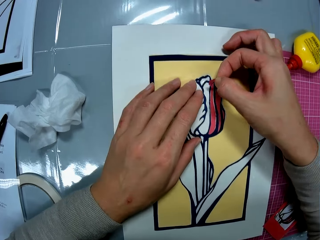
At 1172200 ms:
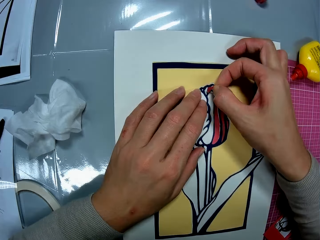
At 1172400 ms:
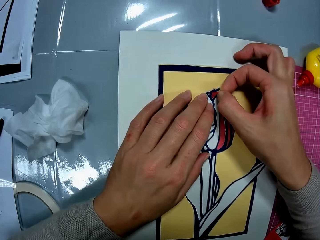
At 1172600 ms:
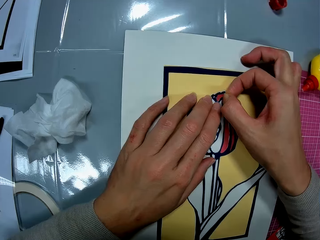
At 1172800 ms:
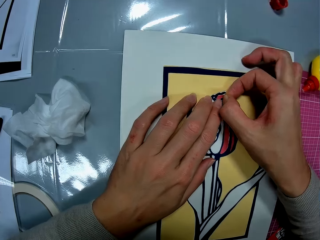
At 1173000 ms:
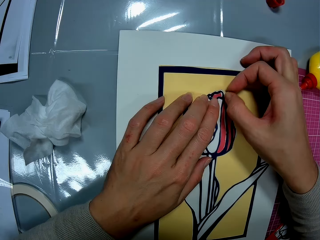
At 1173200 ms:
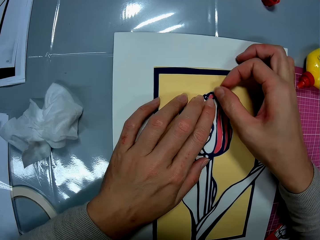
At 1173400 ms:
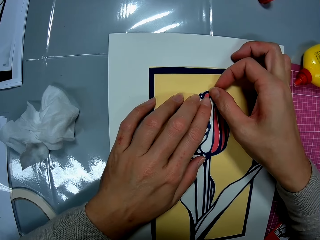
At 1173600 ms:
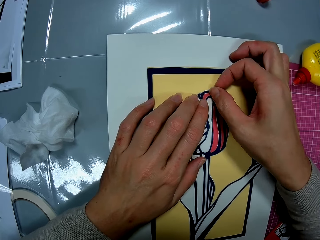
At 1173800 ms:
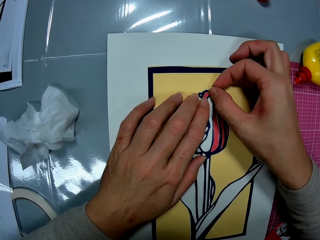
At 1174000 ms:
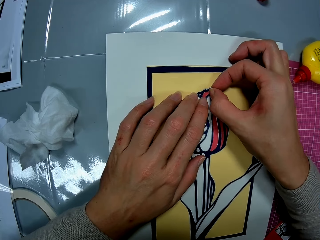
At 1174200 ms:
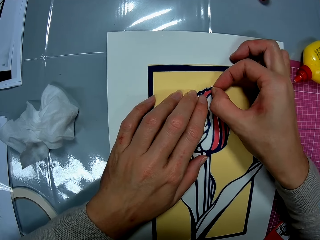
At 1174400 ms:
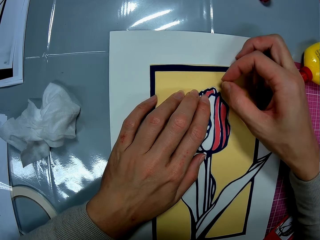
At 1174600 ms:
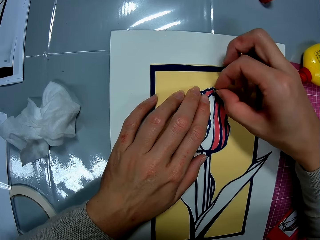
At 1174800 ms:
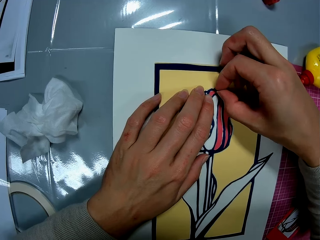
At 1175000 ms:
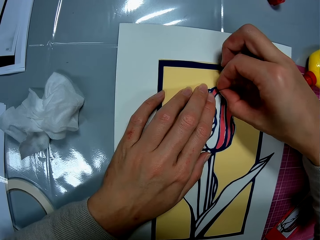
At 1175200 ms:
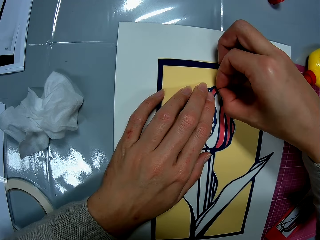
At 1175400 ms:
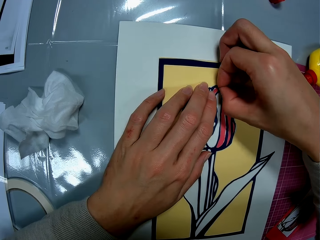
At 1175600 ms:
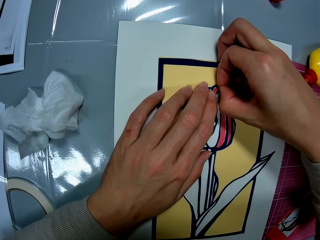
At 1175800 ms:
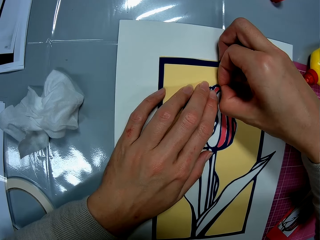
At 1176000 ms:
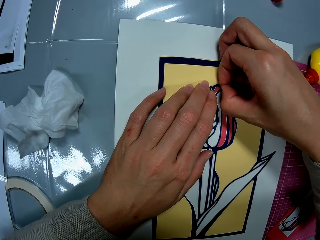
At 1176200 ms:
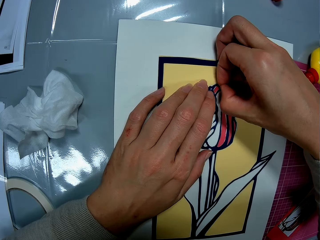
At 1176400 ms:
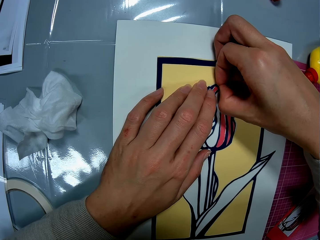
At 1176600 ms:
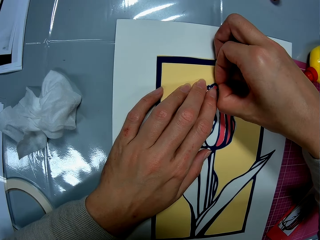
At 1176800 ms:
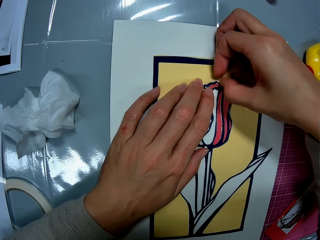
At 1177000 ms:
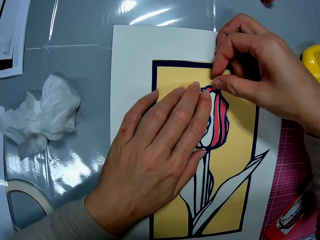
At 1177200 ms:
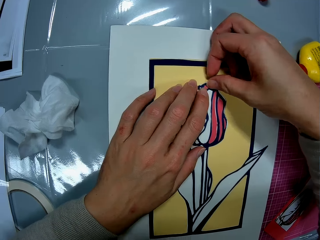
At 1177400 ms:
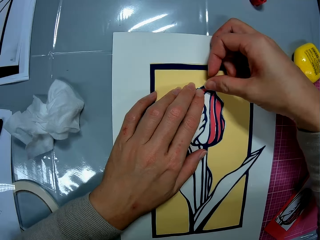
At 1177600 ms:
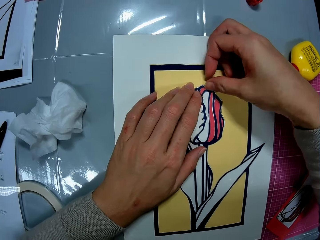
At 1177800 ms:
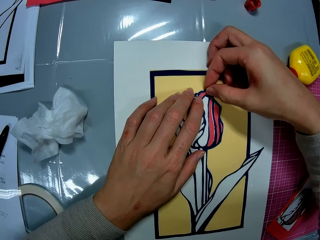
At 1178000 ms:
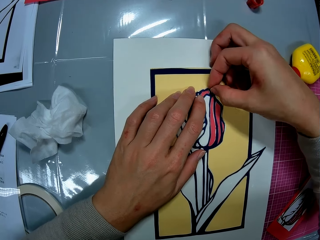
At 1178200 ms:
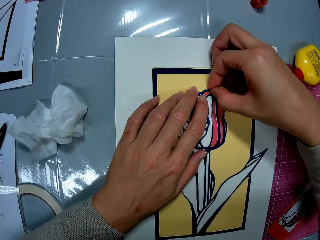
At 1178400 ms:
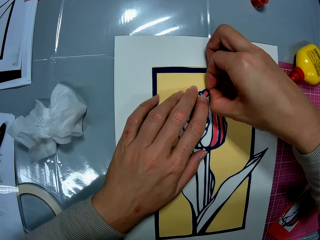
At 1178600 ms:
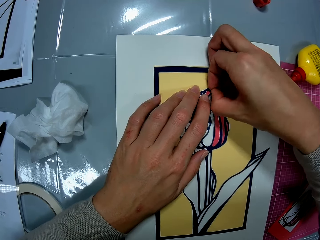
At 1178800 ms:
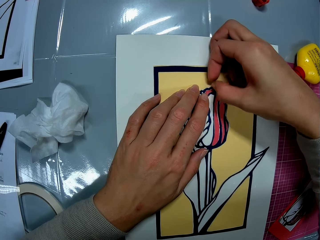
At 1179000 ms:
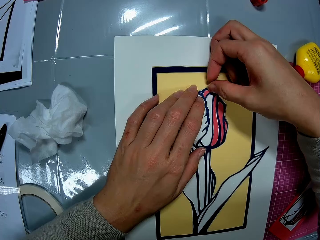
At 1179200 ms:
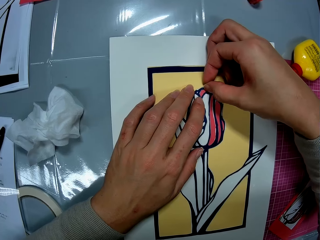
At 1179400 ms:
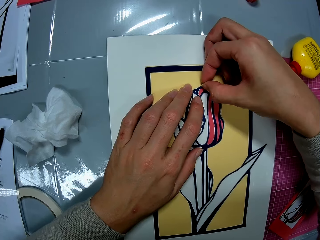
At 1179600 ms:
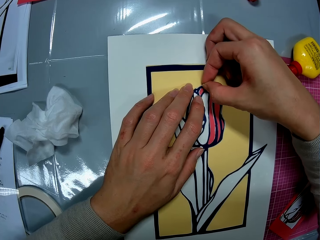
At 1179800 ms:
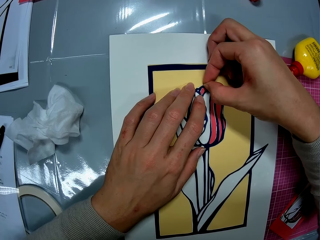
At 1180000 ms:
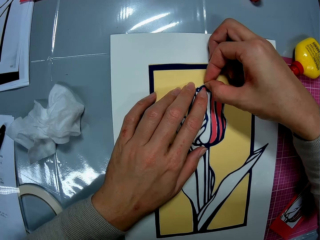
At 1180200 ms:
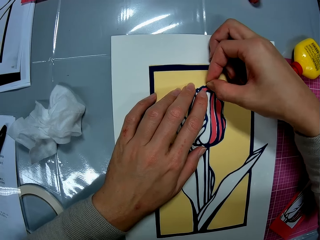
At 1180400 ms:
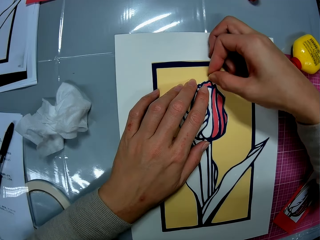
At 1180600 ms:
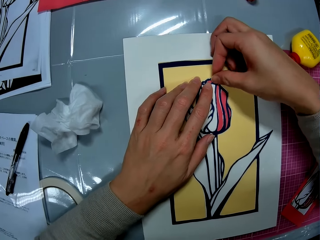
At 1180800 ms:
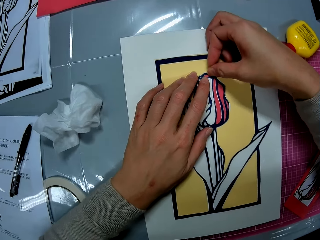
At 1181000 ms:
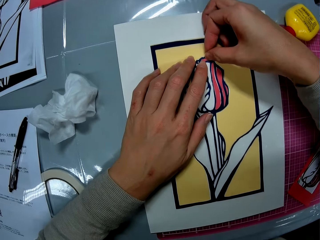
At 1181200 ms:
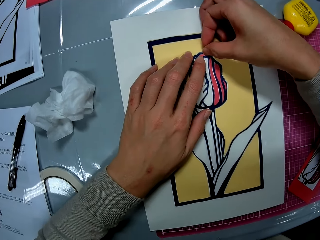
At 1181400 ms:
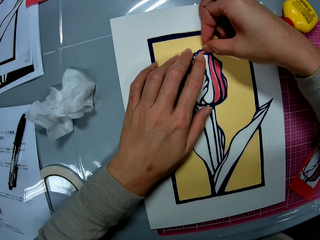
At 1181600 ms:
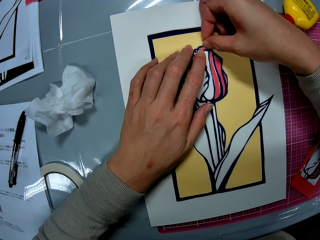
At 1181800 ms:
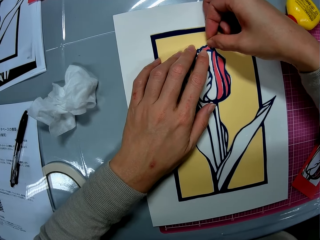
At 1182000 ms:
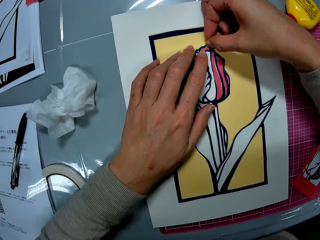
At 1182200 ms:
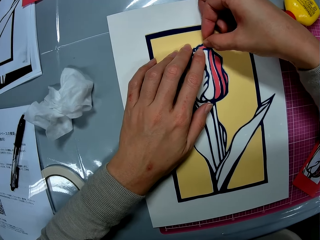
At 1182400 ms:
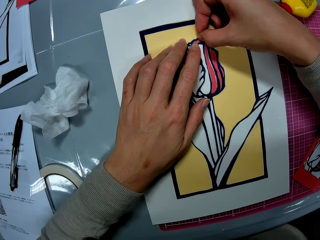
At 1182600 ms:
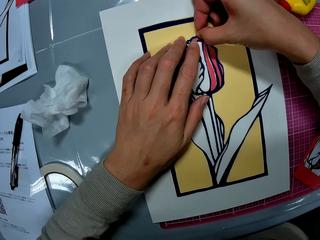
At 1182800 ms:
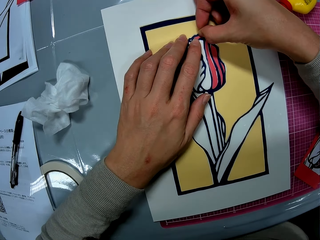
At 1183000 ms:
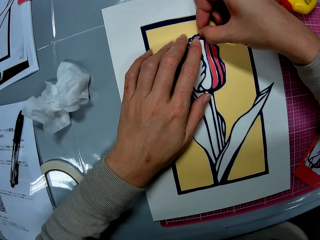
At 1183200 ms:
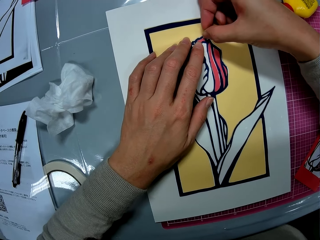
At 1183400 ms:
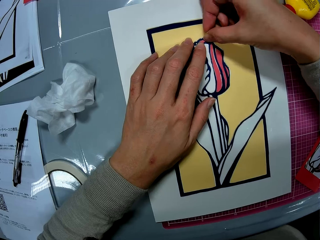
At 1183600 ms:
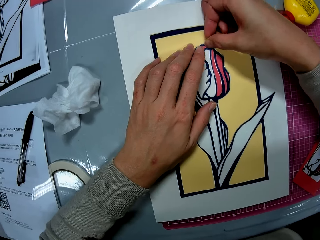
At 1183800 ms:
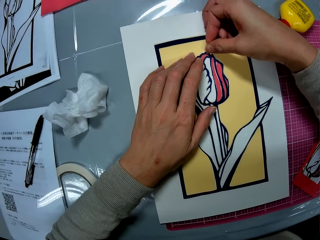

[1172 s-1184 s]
The camera wearer places the art piece on the art work with both hands.

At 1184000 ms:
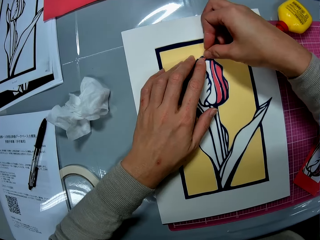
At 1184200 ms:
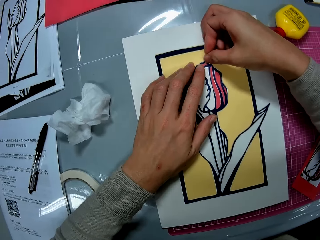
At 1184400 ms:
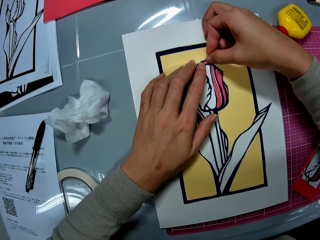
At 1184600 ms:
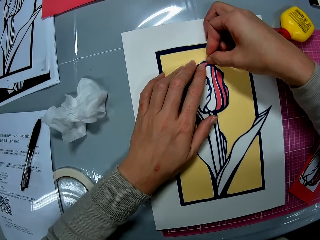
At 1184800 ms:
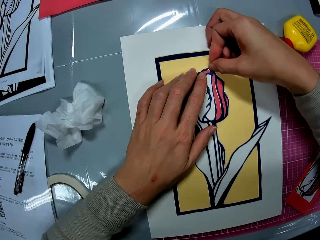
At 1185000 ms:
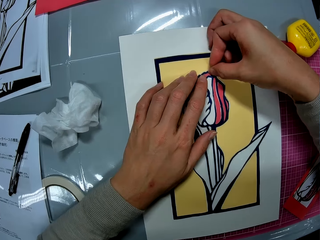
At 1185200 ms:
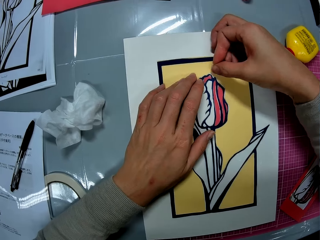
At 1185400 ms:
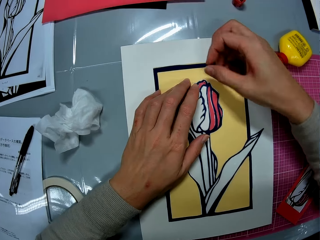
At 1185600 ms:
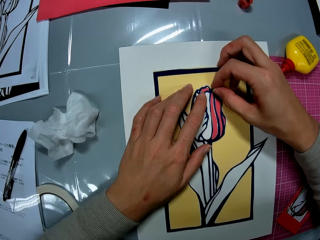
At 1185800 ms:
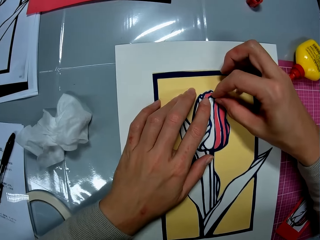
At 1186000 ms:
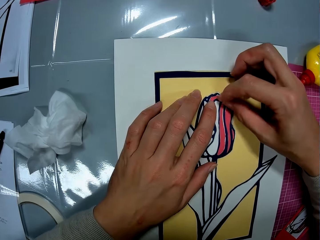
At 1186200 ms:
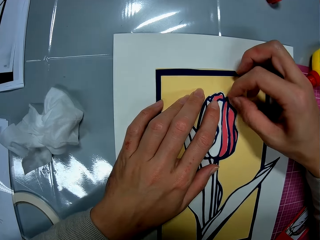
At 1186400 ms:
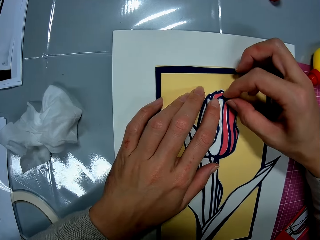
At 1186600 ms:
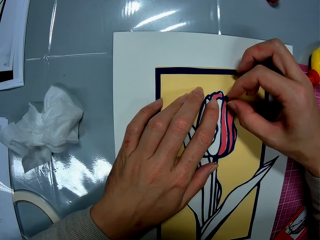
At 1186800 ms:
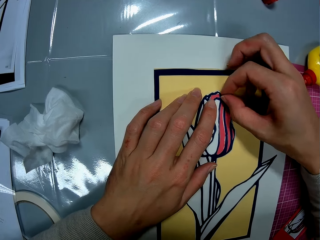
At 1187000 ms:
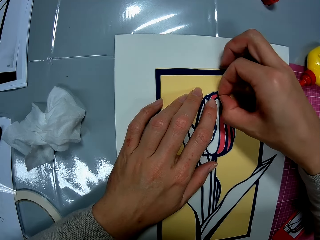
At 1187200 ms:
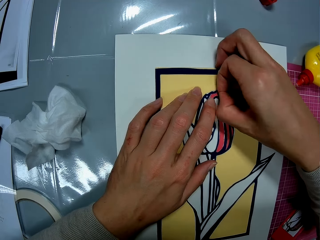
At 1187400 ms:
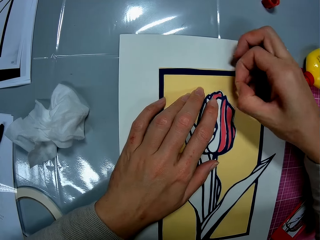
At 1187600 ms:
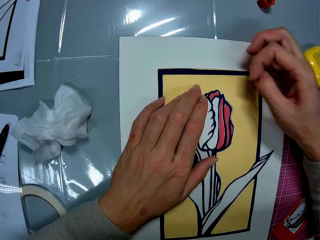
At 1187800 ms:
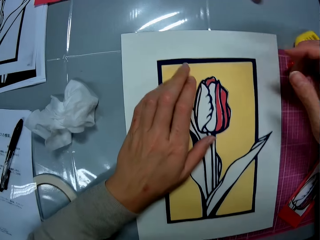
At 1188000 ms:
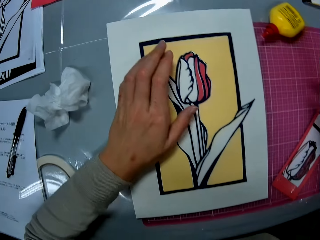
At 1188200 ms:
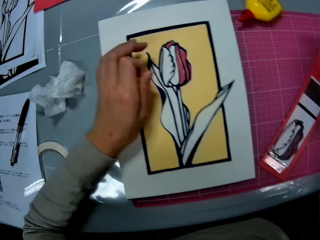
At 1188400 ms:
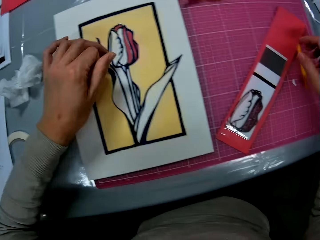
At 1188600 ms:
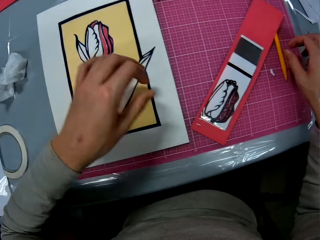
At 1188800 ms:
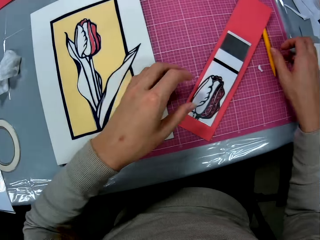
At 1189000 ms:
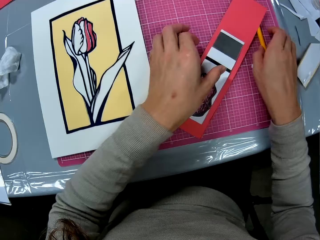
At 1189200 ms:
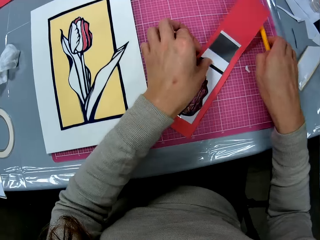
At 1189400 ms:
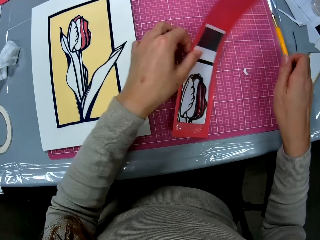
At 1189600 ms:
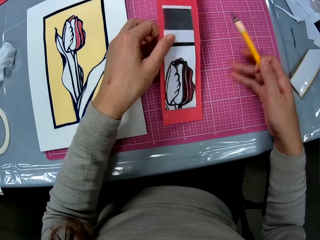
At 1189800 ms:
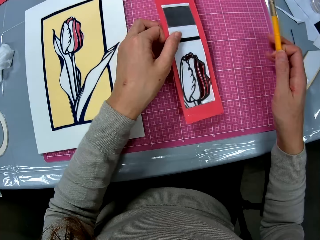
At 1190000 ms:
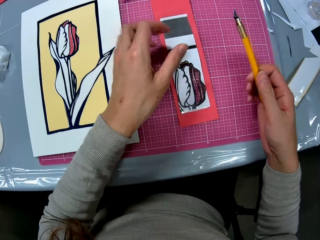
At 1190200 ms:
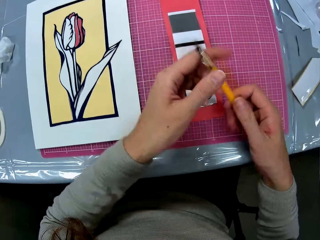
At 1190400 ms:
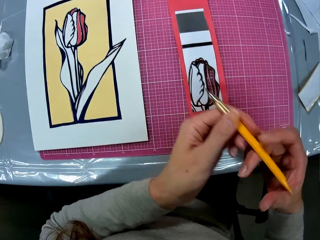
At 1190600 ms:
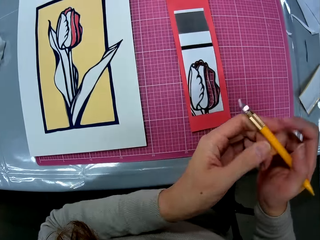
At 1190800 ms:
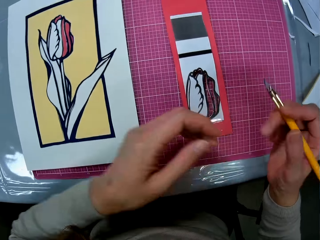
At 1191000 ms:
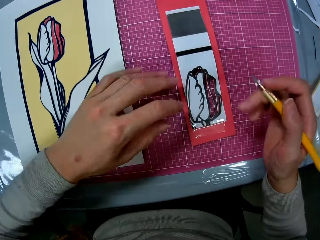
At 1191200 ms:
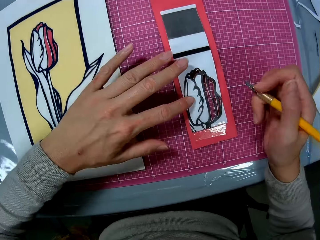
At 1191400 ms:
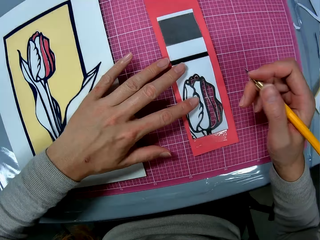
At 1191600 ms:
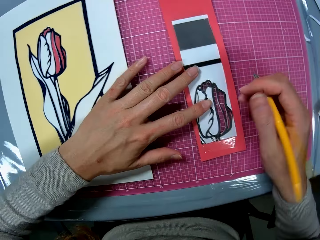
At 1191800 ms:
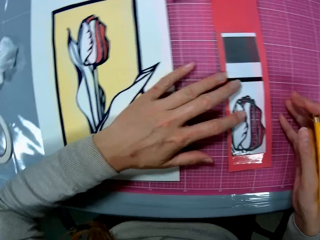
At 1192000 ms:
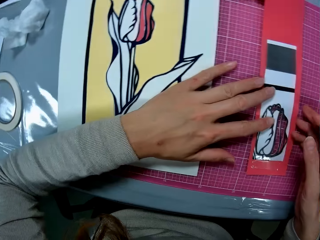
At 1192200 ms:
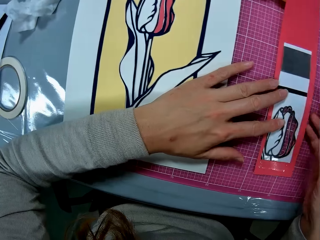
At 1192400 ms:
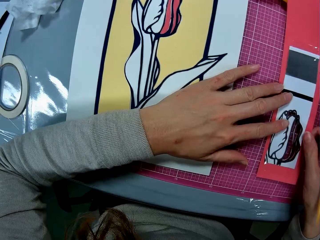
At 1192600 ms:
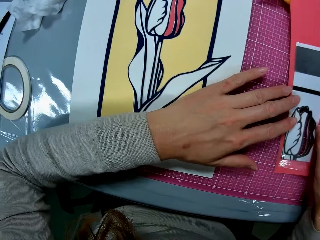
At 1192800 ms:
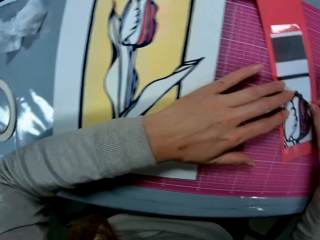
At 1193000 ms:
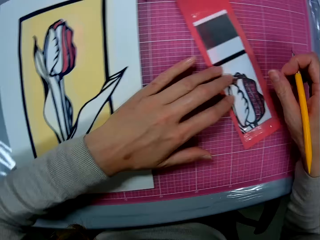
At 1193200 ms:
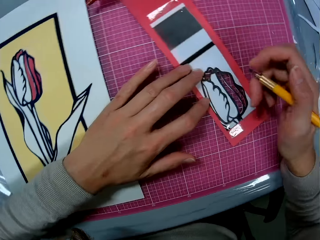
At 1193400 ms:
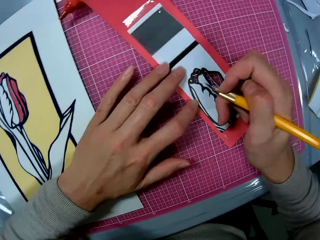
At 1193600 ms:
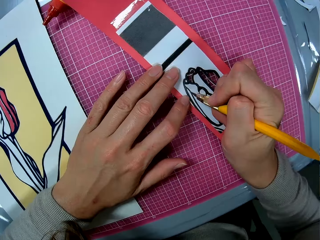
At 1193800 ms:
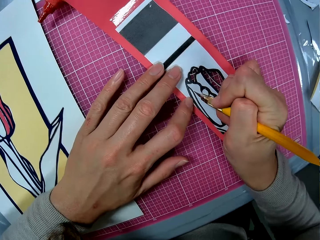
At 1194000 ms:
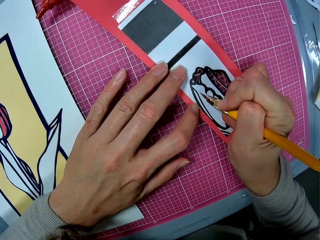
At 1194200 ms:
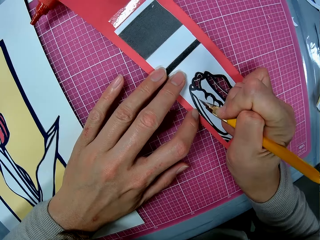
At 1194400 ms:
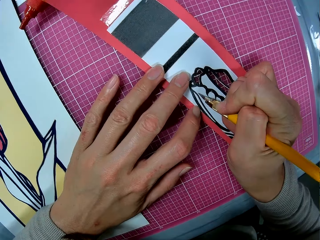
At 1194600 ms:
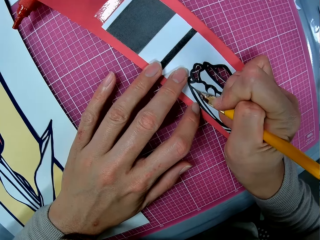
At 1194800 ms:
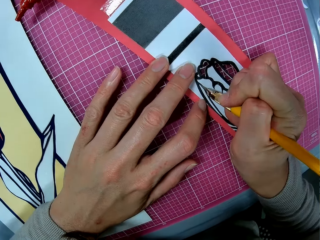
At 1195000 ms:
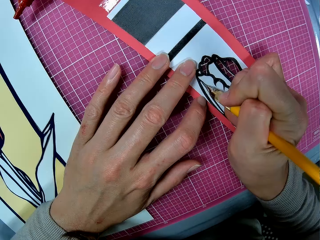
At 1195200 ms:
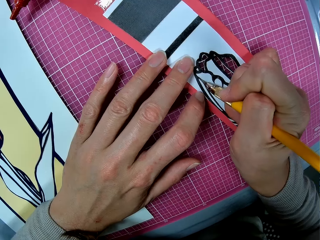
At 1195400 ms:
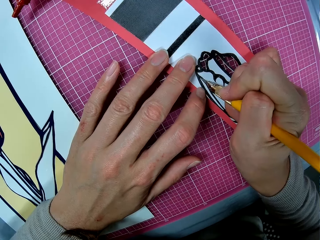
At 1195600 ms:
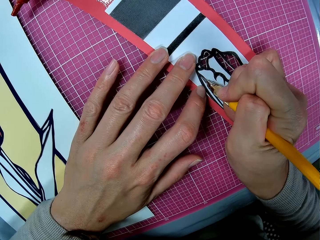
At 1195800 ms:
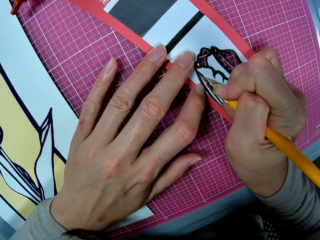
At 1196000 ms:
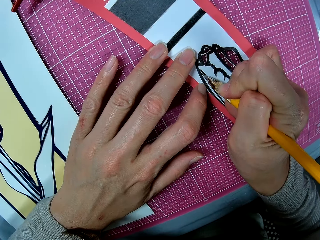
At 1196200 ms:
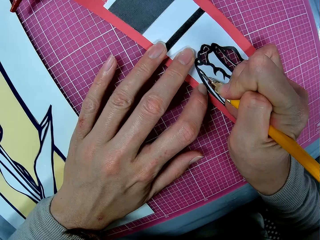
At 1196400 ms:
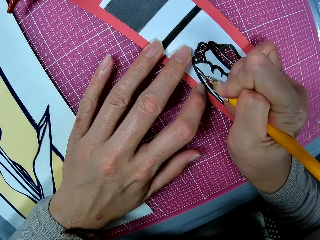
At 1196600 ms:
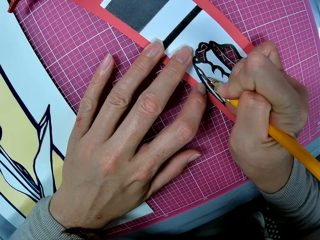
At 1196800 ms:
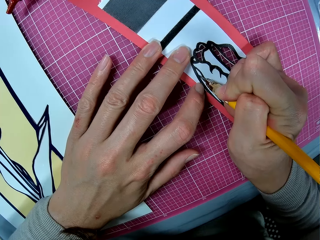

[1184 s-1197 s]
The camera wearer picks up the craft knife from the pink sheet. He raises the art sheet briefly with his left hand. He takes the paper. He dusts off the art piece from the pink sheet with his right hand. He drops the art sheet on the pink sheet. He adjusts the craft knife in his right hand with his left hand. He places his left hand on the art sheet. He moves the art sheet on the pink sheet with his right hand. He cuts out an art piece from the art sheet with the craft knife.
